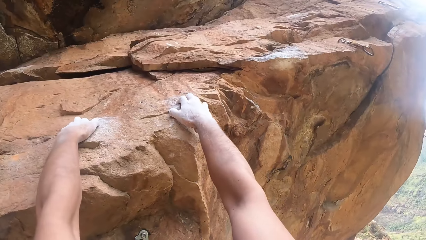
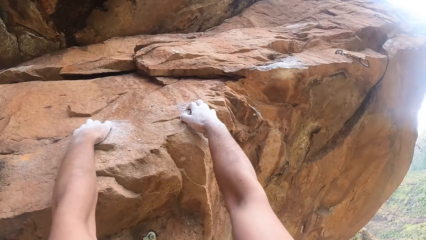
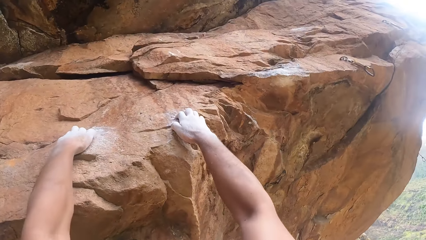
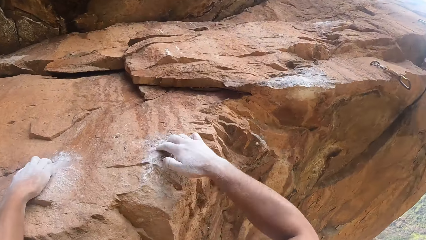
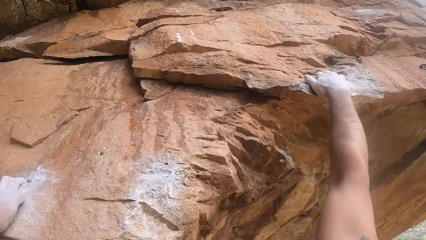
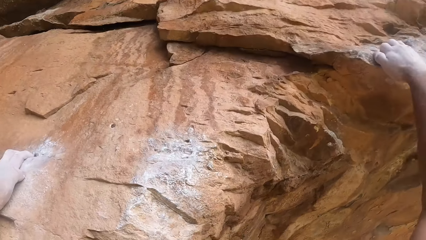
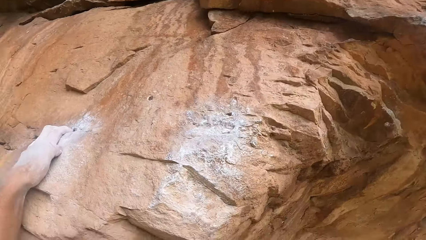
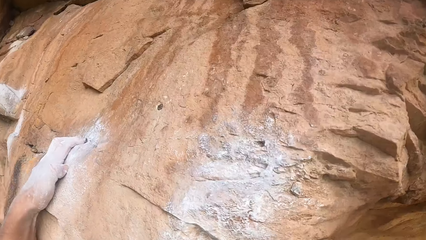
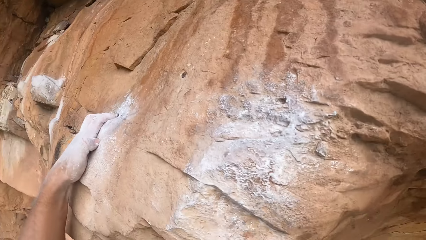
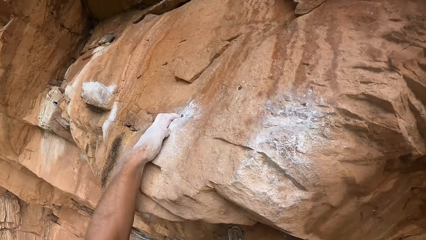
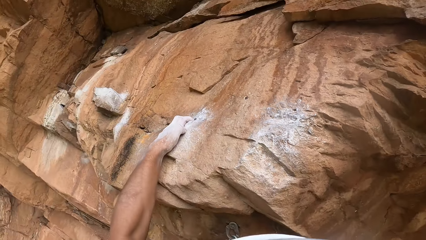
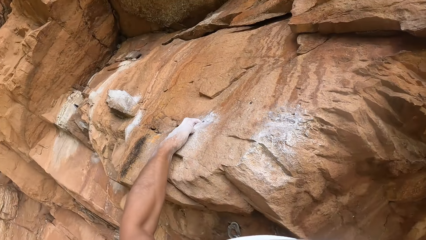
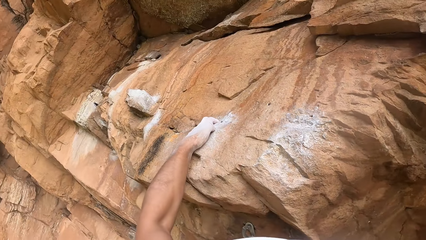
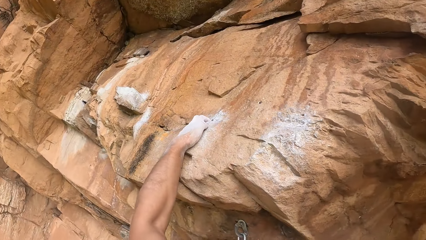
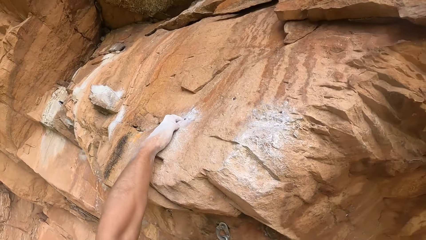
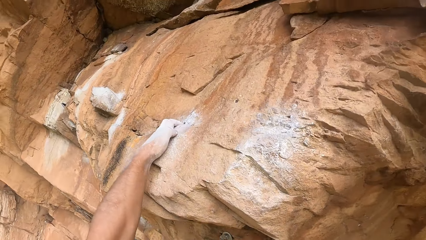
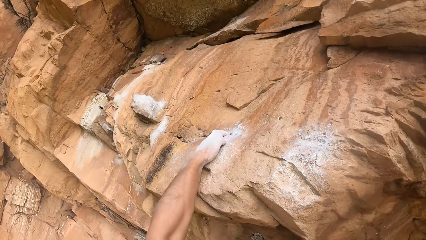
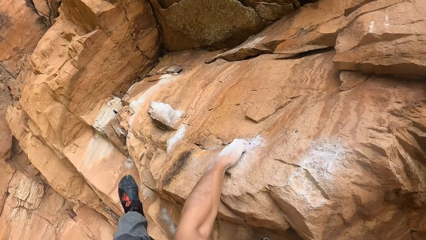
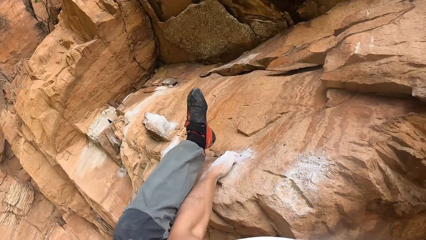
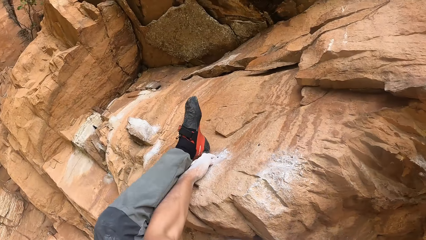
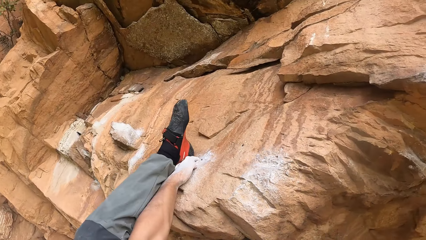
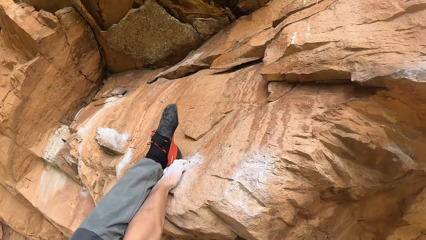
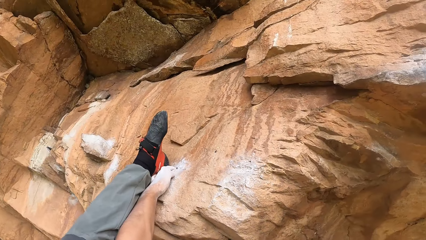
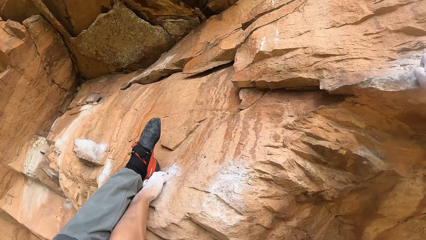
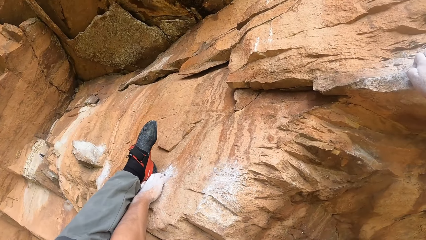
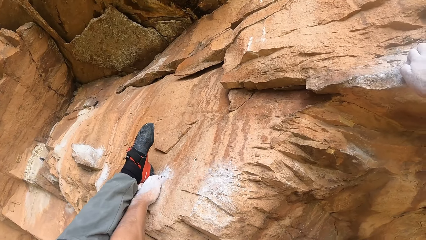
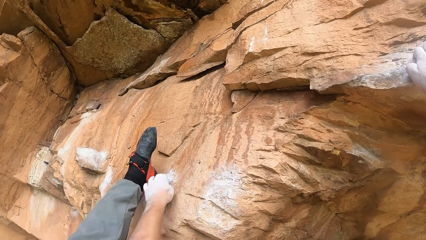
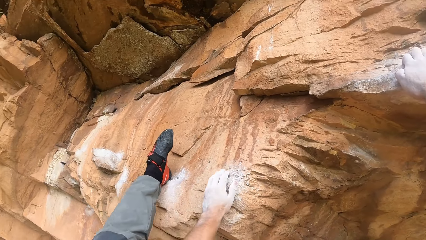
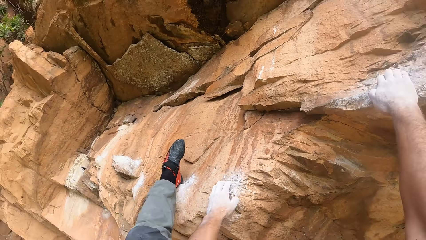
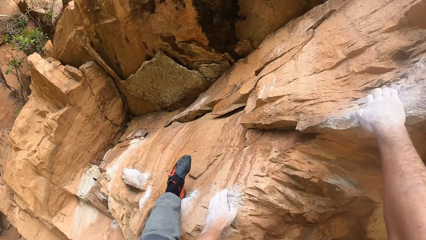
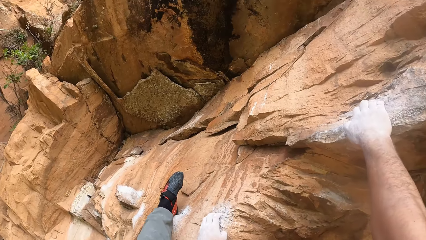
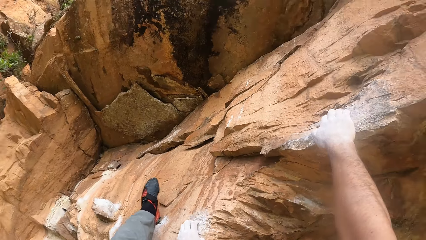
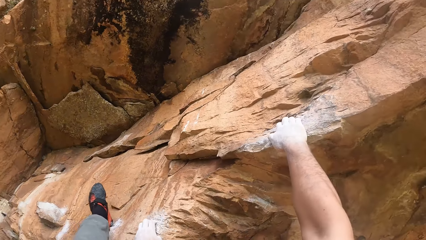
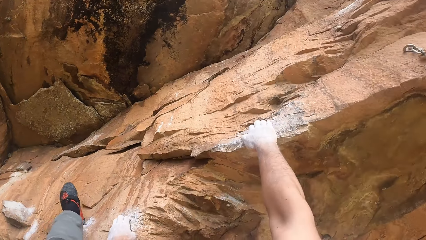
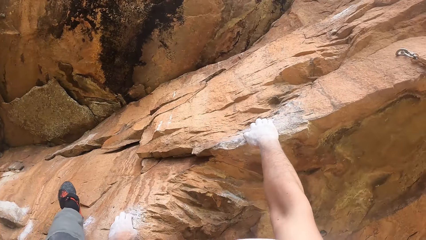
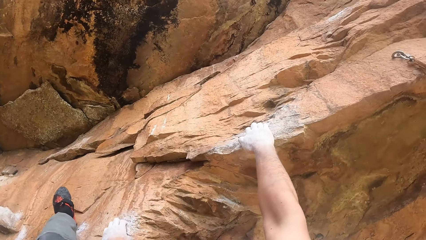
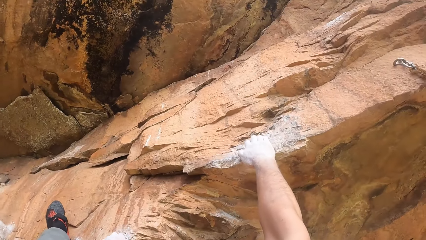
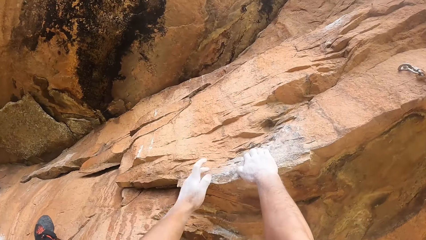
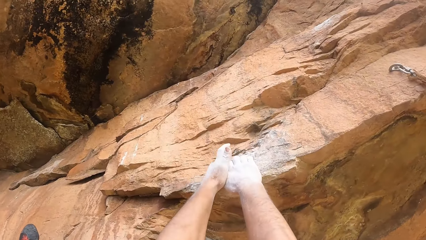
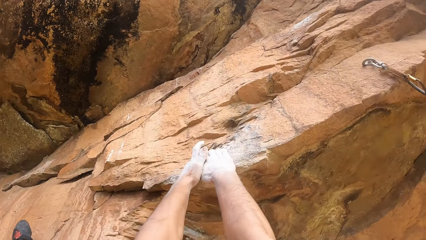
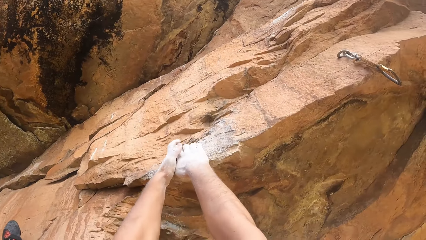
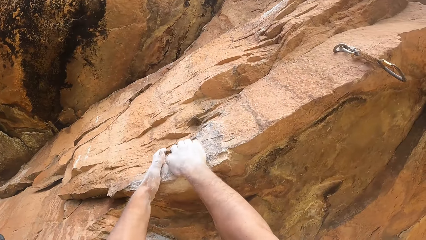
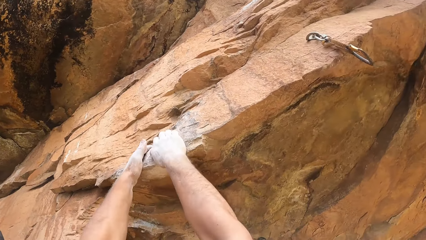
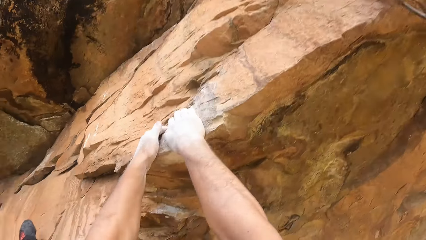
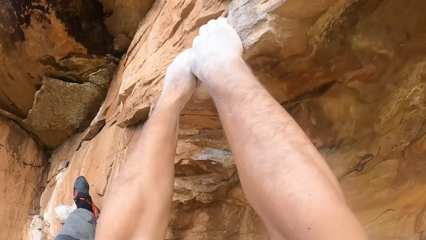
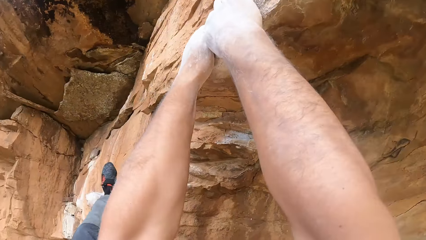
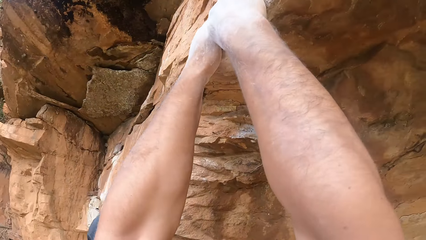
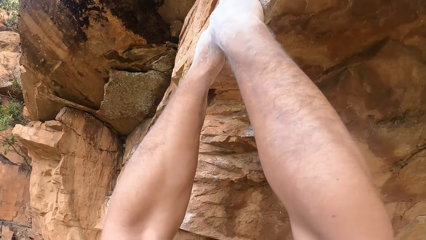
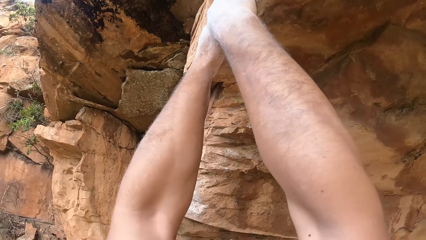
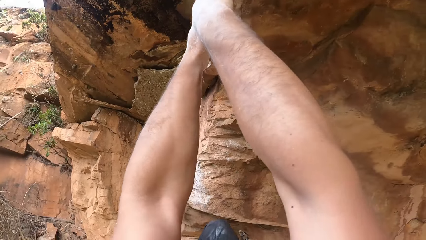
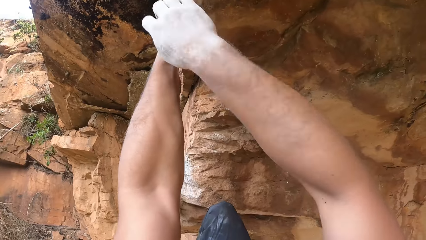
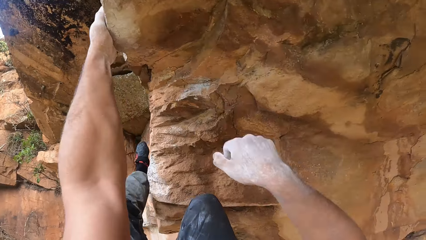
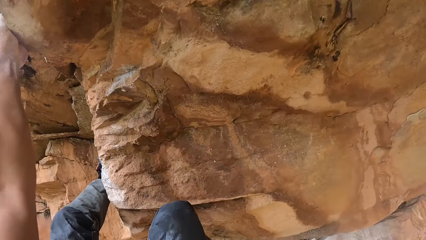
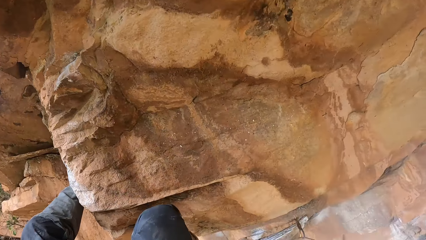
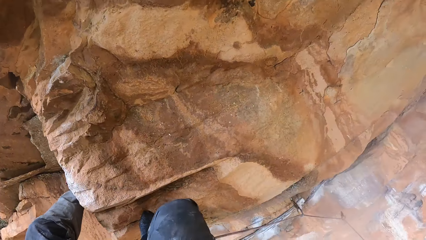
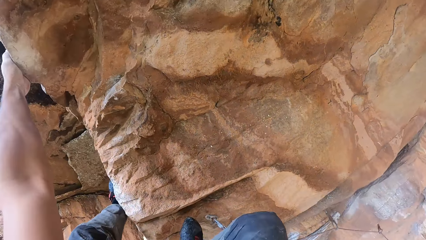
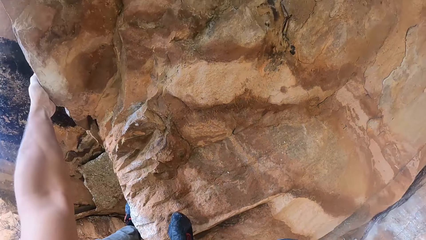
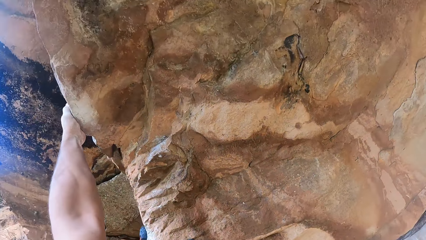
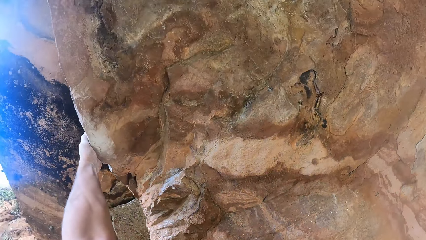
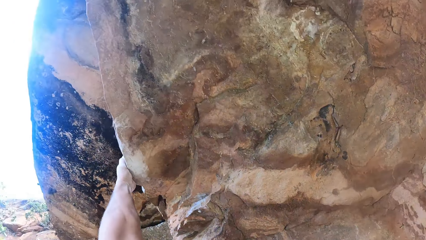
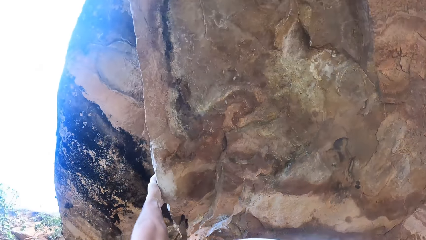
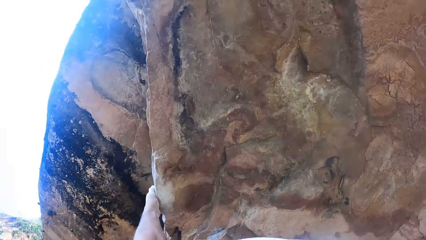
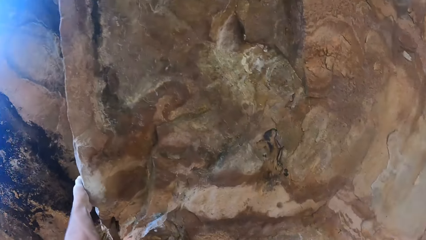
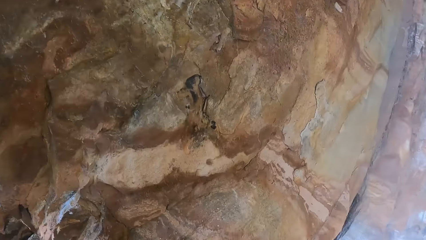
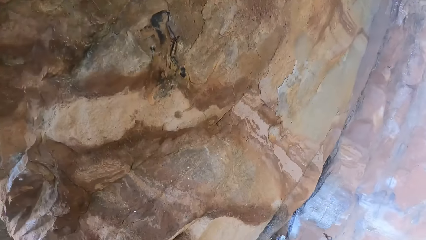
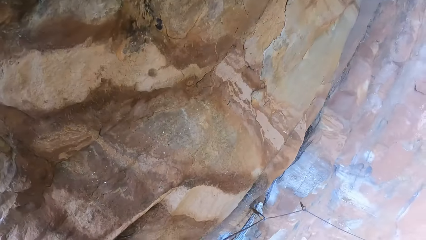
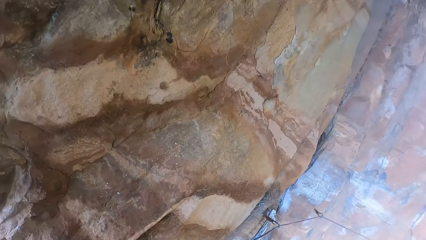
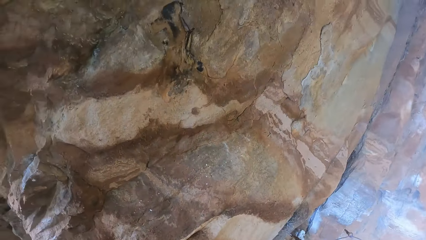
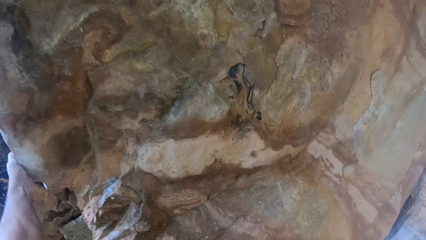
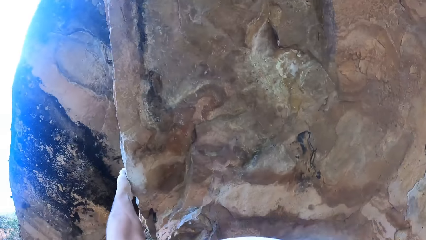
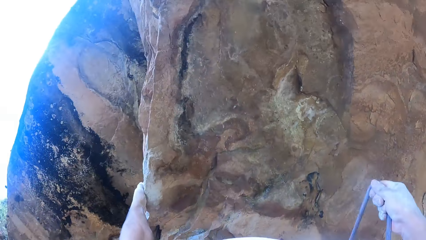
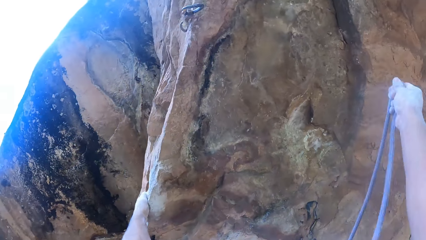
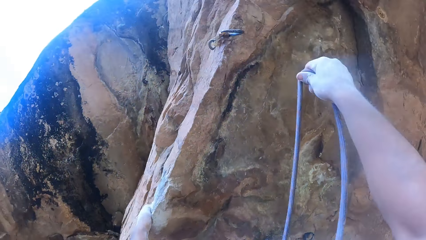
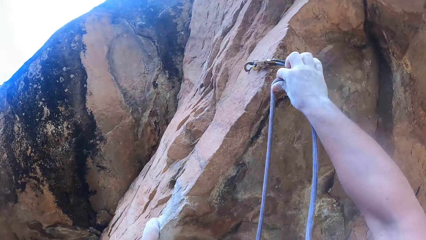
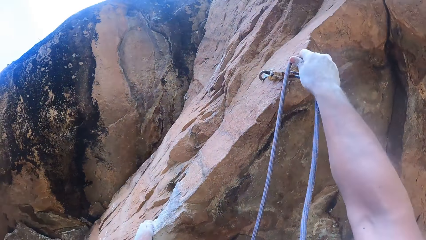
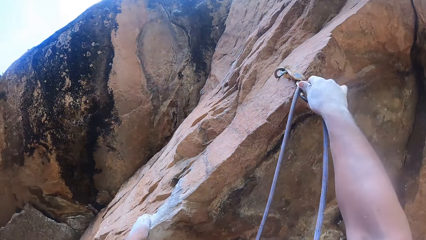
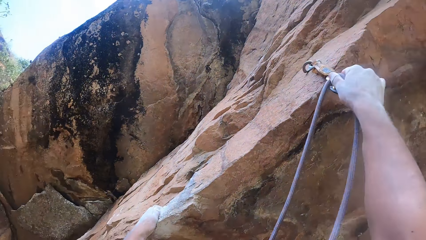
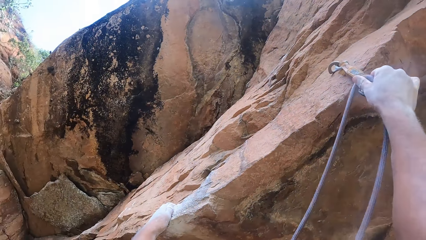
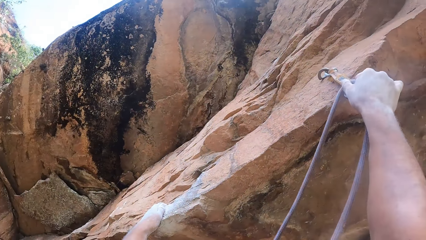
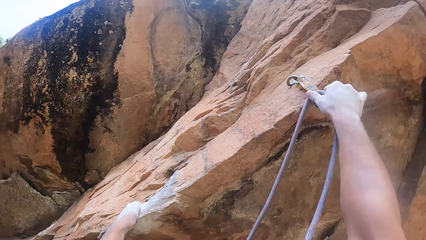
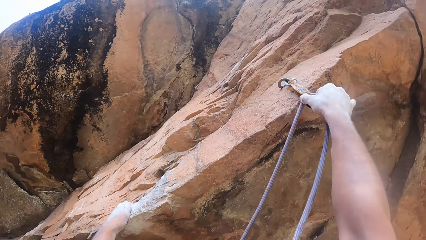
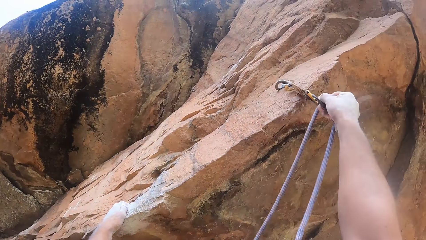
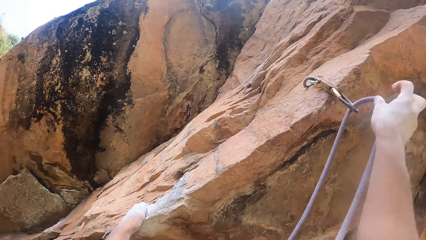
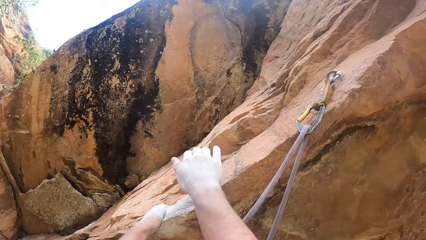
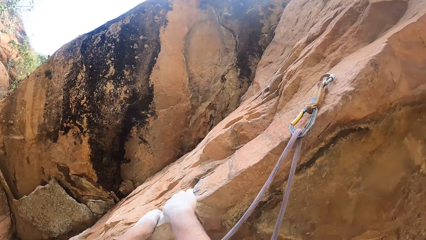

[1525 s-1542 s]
The camera wearer holds the rock. They step on the rock. They hold the rock. They look around. They put the rope in the hook. They fix the rope.
